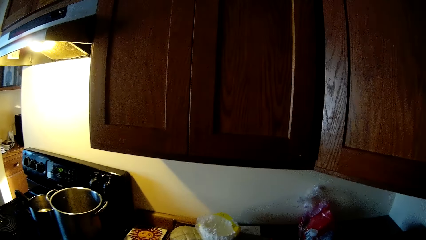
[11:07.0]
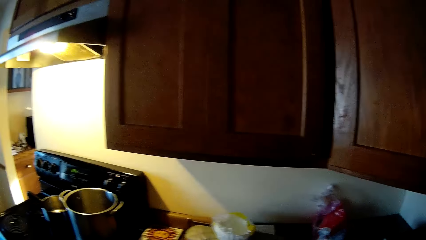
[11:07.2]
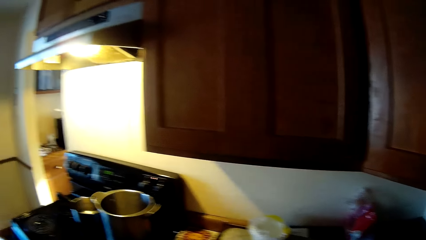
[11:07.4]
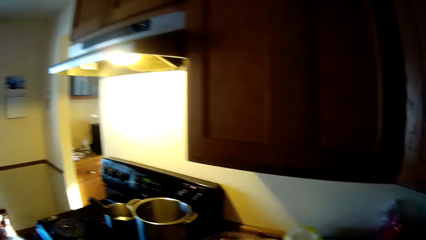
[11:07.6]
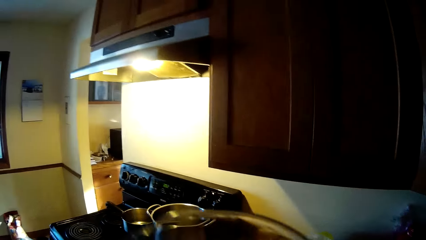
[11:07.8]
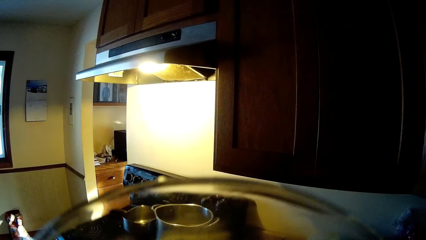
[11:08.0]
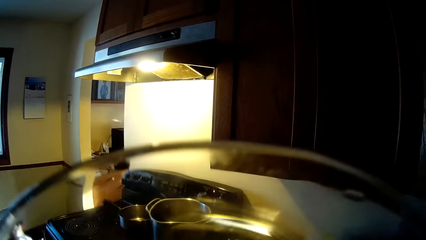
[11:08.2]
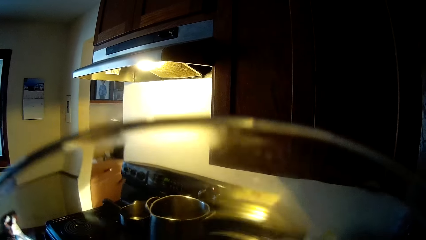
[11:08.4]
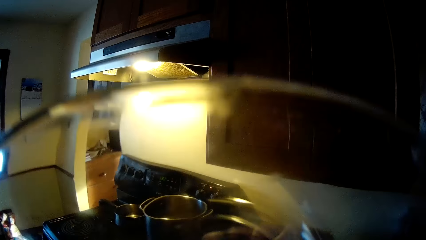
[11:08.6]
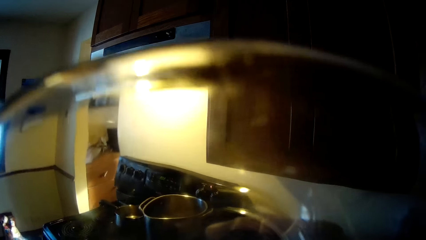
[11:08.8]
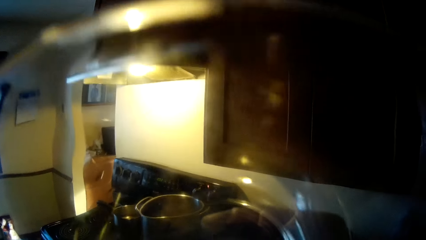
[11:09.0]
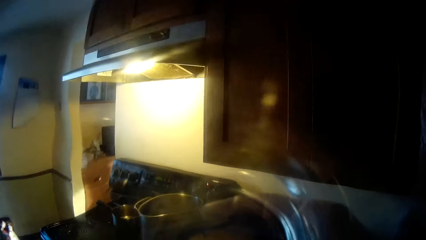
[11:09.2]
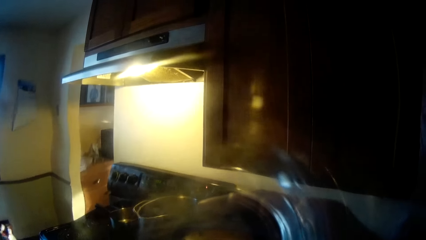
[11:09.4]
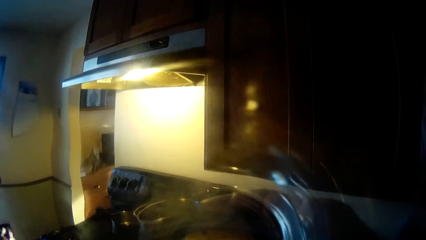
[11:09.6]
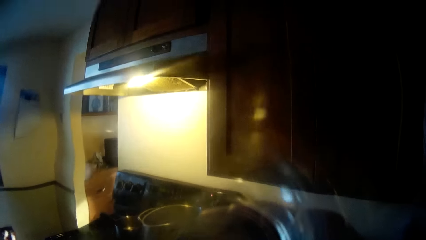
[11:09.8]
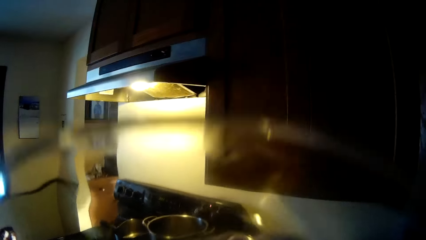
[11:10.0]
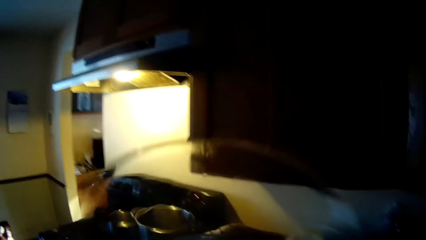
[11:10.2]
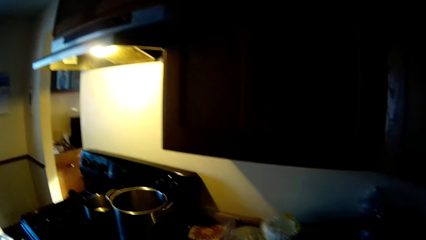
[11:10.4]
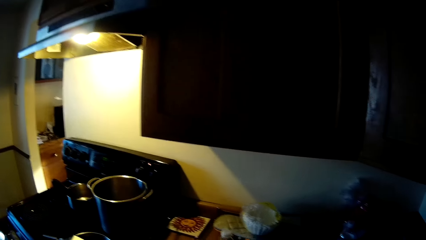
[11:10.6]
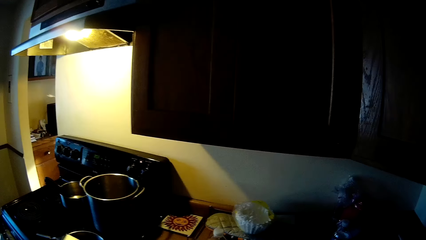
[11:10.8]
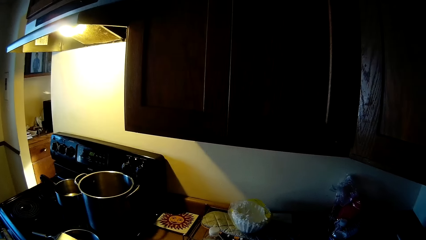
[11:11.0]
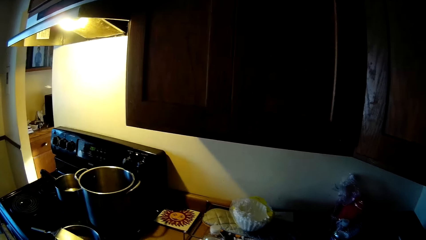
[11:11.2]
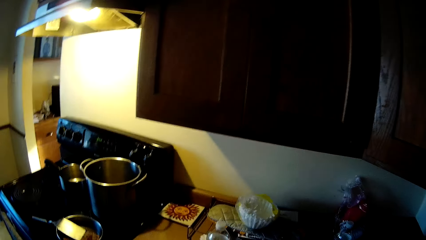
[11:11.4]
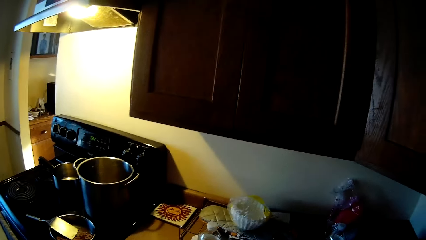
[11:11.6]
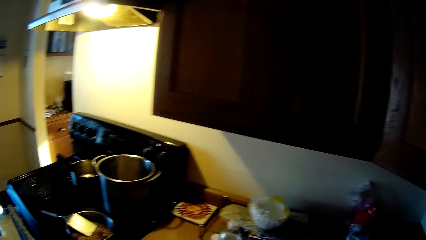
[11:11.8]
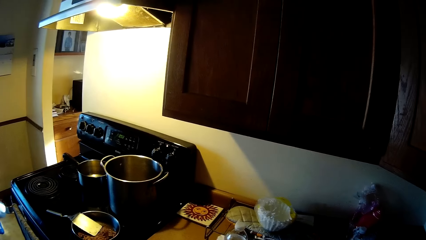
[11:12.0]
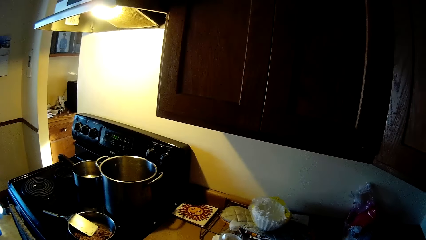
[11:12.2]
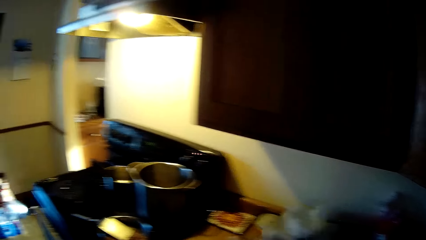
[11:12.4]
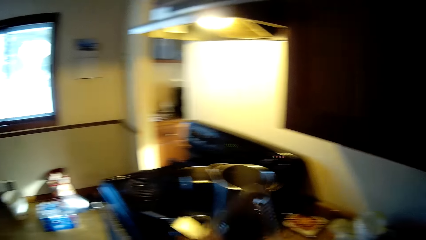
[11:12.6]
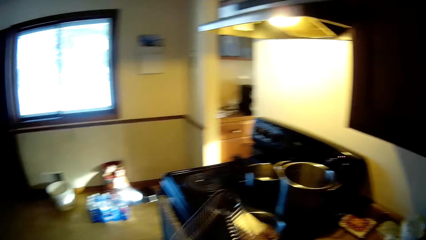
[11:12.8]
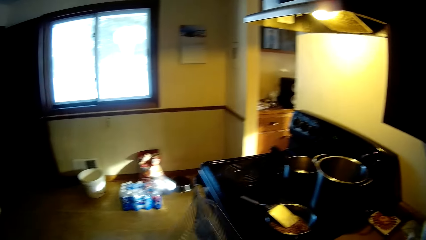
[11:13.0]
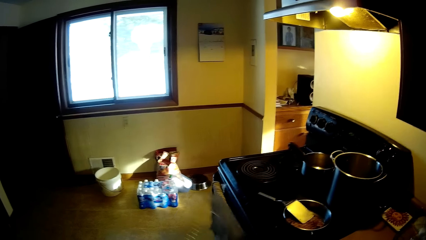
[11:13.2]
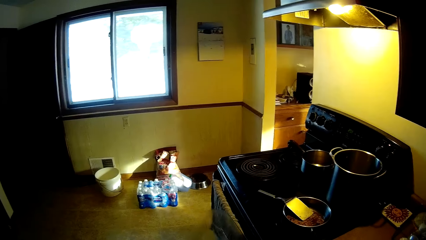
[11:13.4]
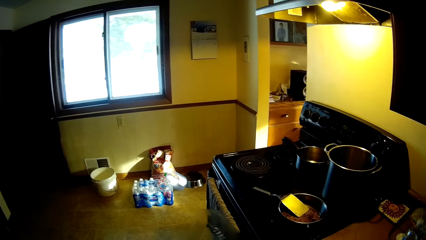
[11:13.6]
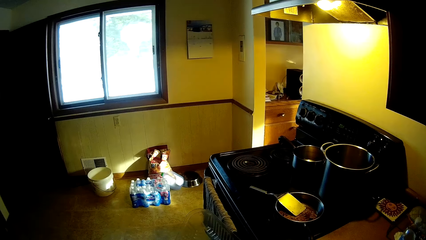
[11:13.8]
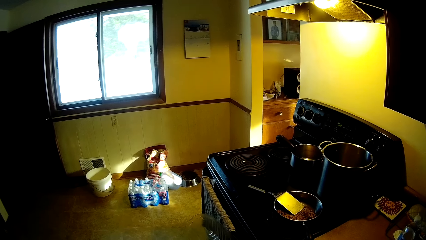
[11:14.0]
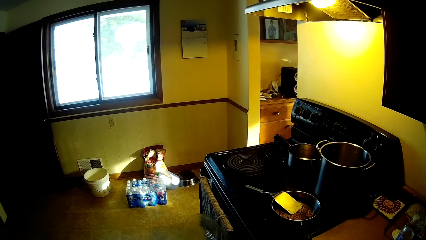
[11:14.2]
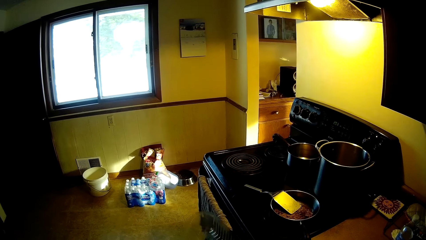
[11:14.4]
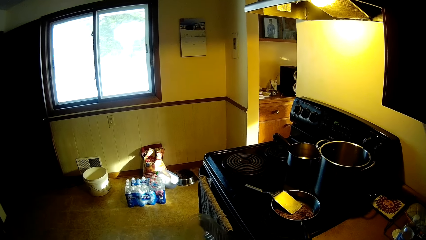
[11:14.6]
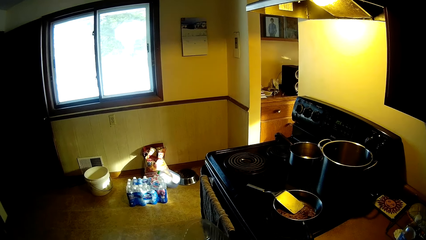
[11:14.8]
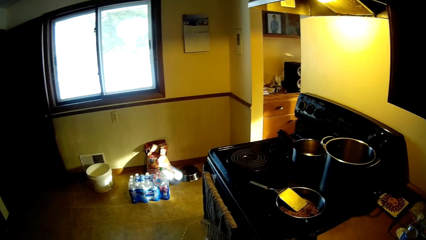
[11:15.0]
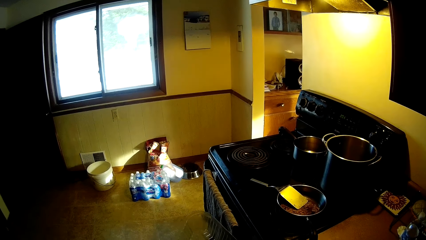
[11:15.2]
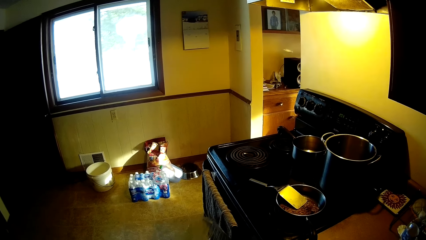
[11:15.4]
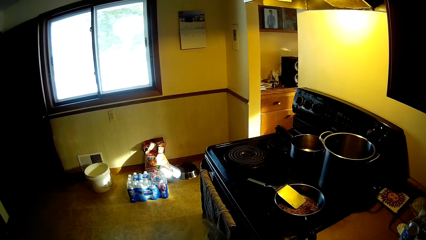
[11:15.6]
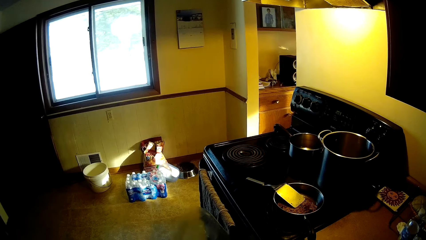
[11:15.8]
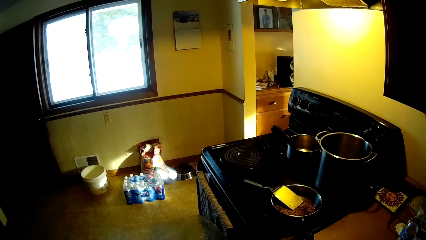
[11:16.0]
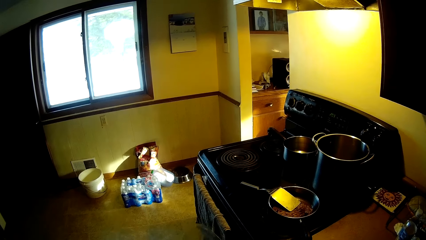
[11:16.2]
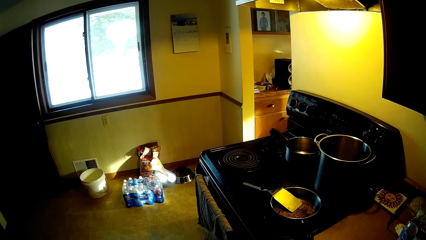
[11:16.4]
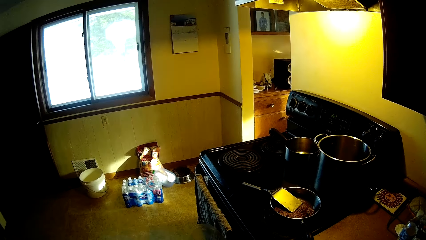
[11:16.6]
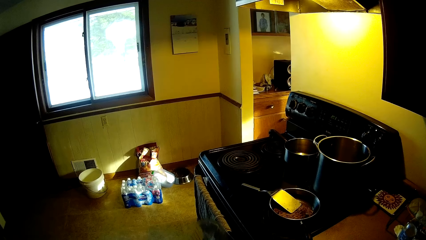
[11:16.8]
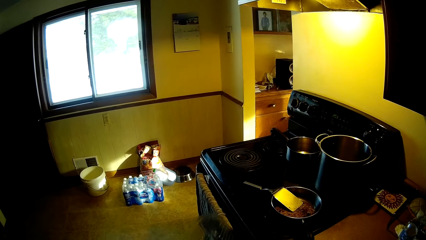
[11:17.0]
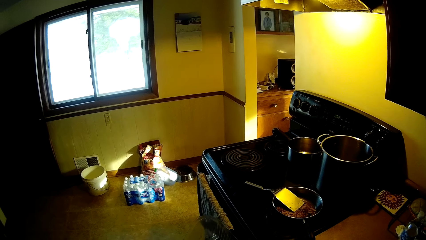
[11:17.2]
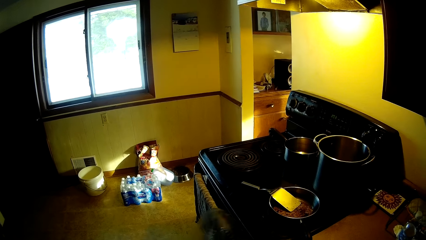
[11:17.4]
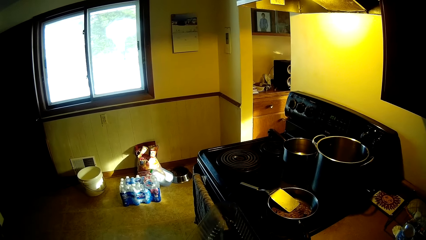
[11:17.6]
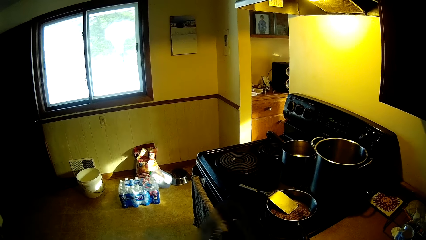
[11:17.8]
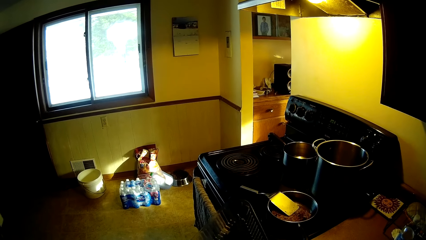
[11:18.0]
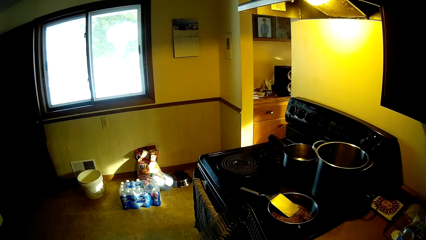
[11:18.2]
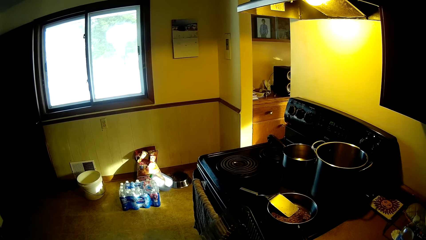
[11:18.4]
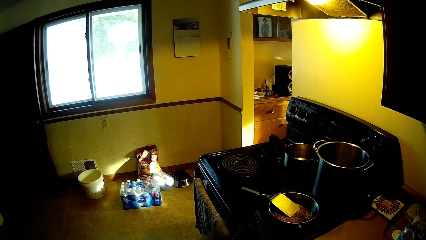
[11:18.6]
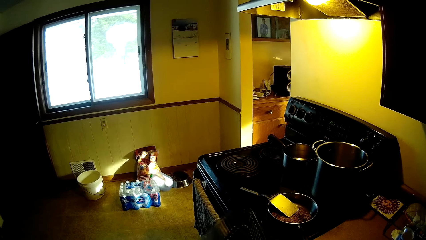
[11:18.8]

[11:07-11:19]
The camera wearer checks inside the platter tray. He holds a white plastic container close to his face. He wipes the platter tray in the kitchen.

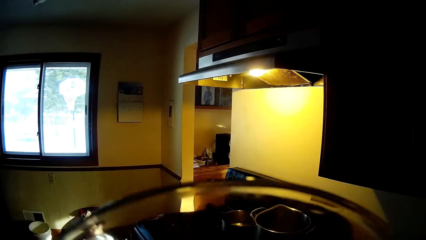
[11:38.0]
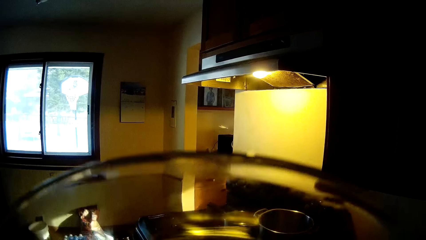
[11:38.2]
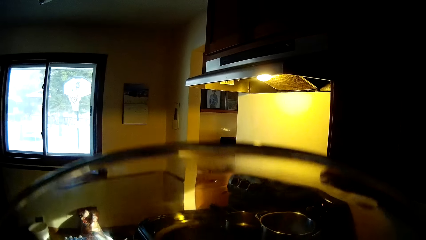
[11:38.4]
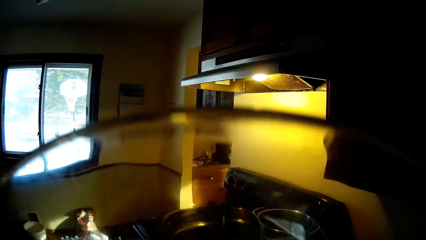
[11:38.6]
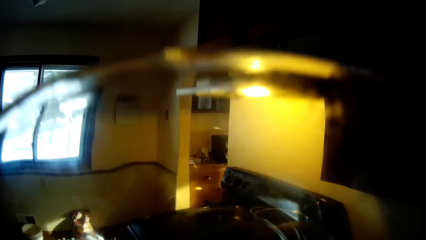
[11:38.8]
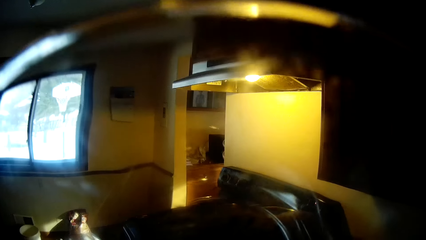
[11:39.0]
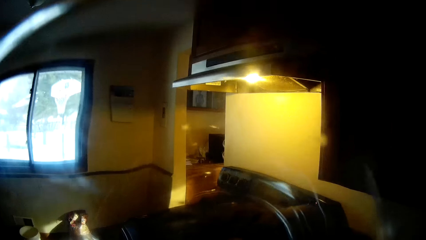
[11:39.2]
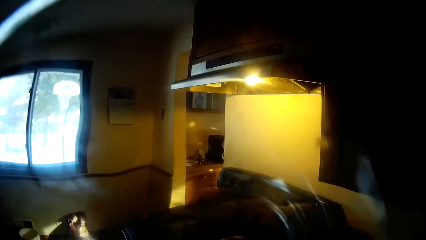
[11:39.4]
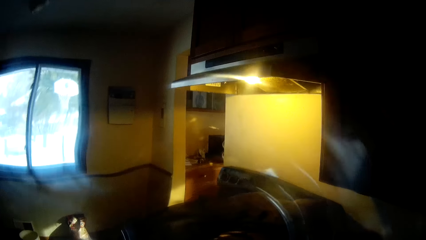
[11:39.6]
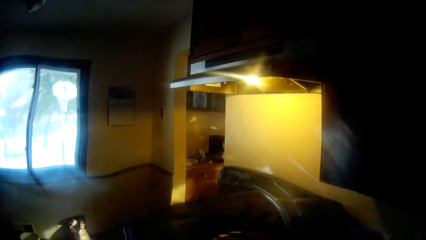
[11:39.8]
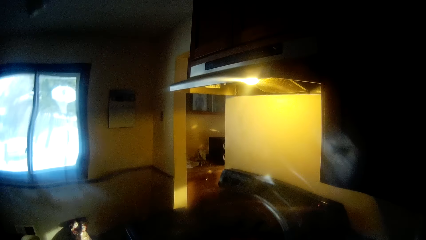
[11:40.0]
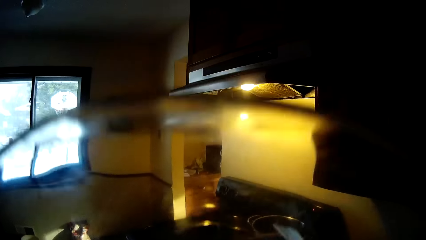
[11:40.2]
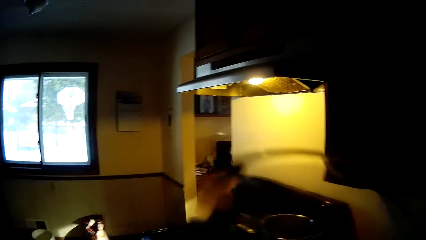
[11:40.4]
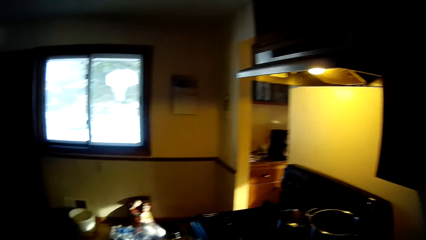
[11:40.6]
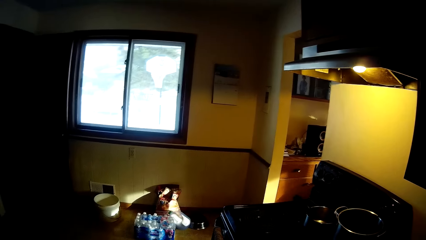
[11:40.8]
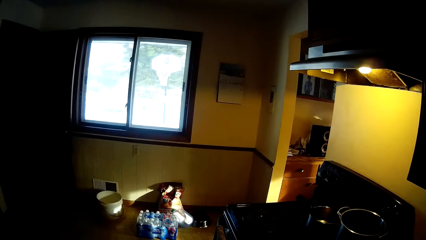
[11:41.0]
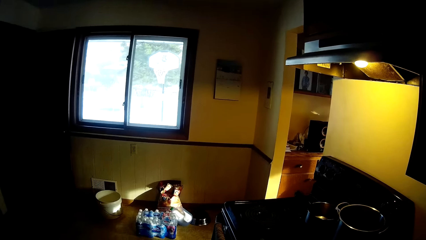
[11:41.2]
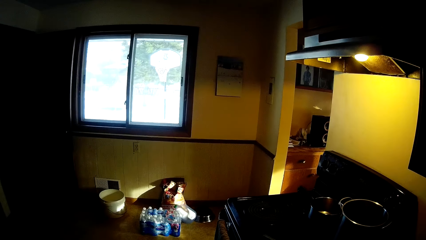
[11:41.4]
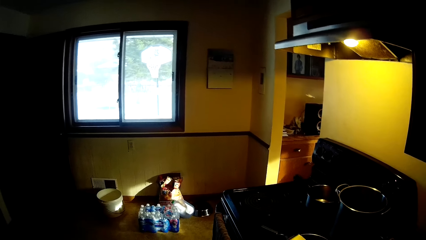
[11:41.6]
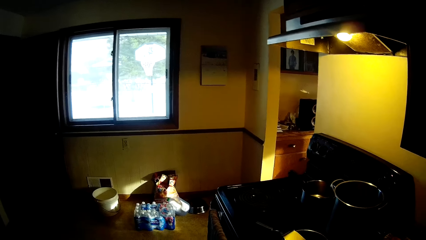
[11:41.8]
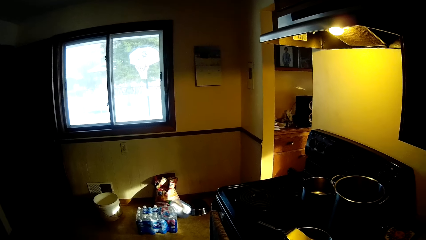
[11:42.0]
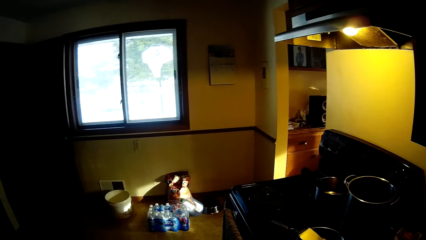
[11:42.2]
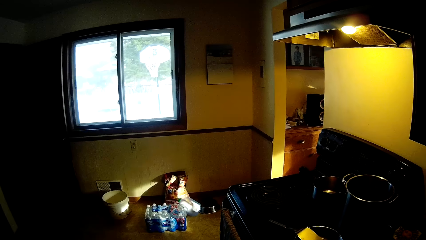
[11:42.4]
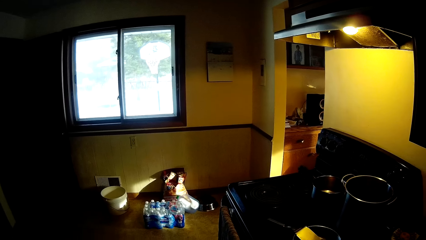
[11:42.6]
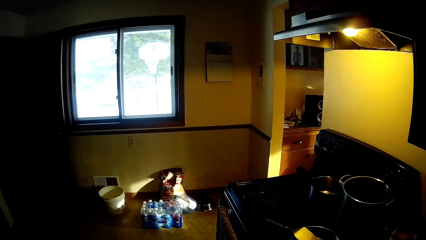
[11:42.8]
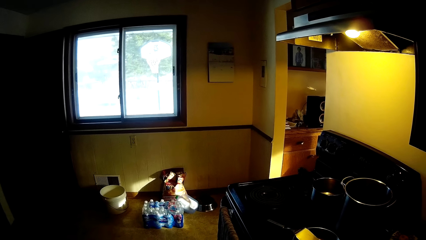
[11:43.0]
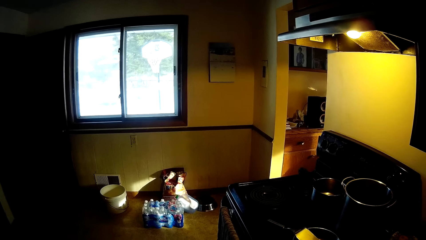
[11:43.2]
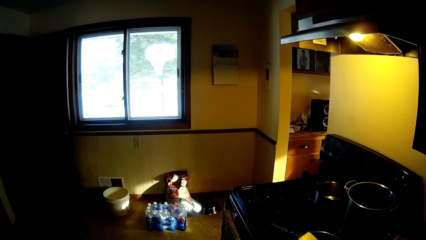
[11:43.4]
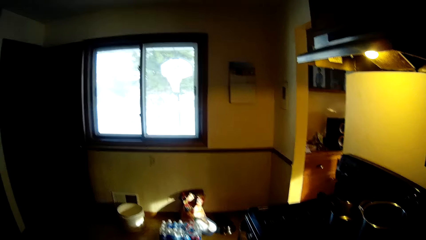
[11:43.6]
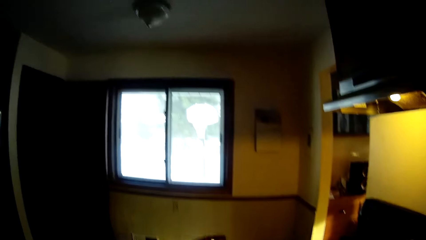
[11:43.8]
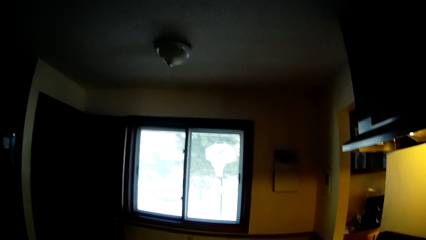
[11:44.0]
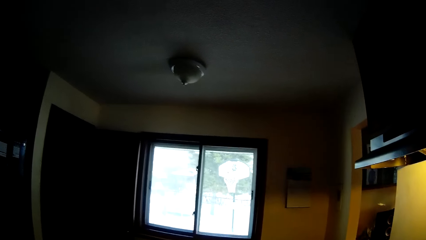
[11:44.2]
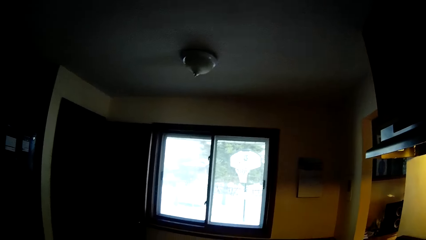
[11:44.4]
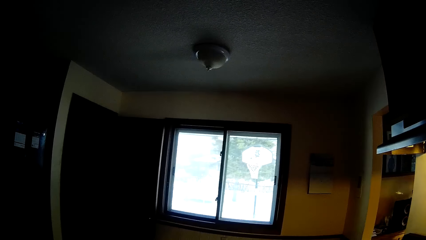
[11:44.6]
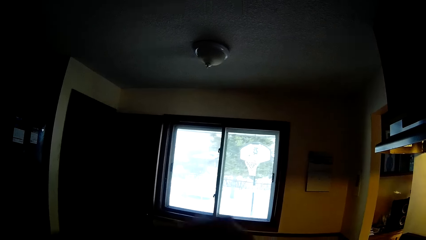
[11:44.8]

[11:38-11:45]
The camera wearer holds a white plastic container close to his face.
